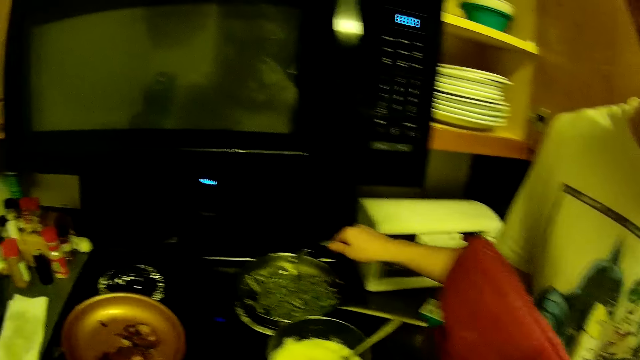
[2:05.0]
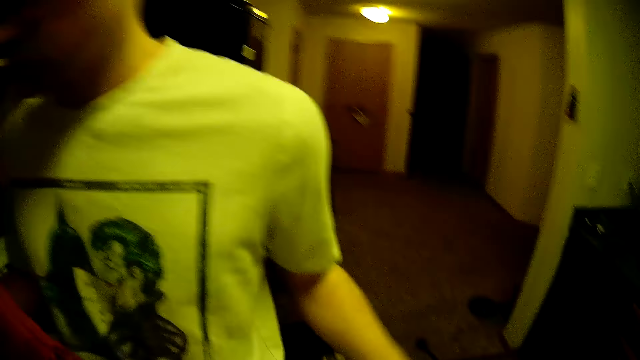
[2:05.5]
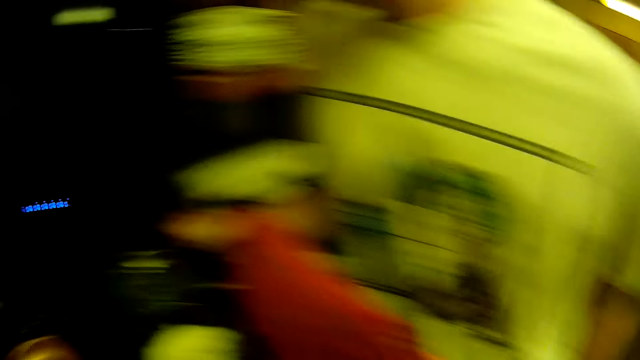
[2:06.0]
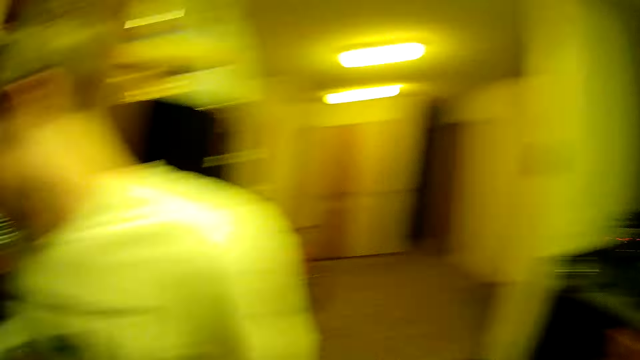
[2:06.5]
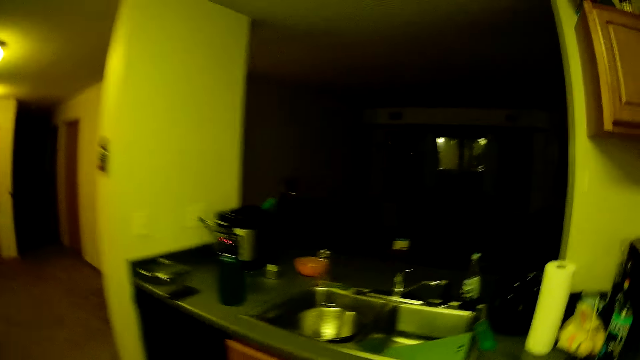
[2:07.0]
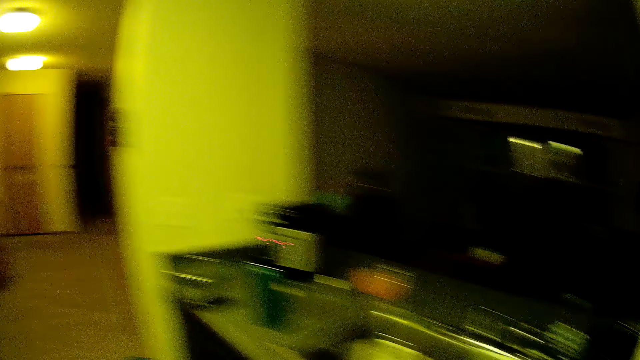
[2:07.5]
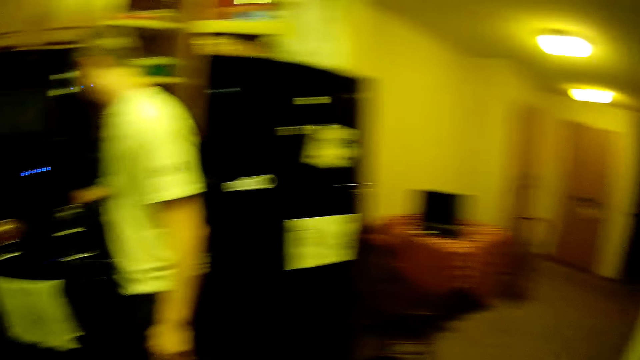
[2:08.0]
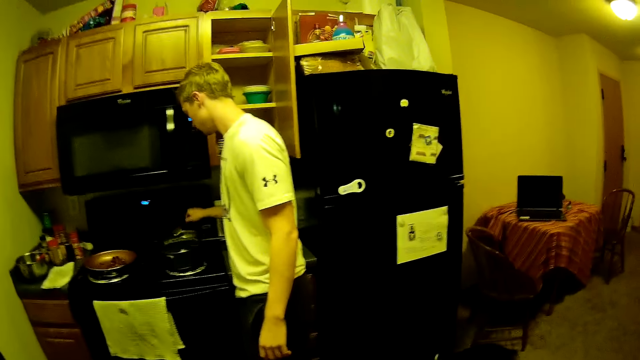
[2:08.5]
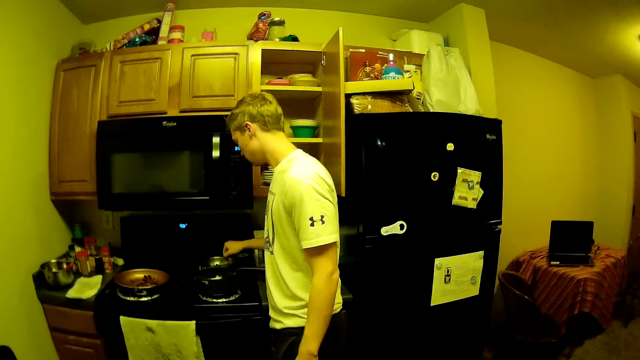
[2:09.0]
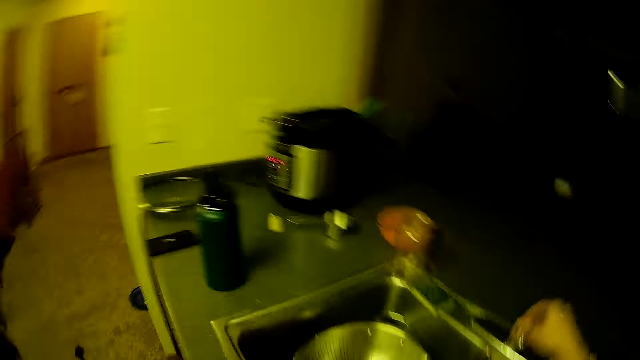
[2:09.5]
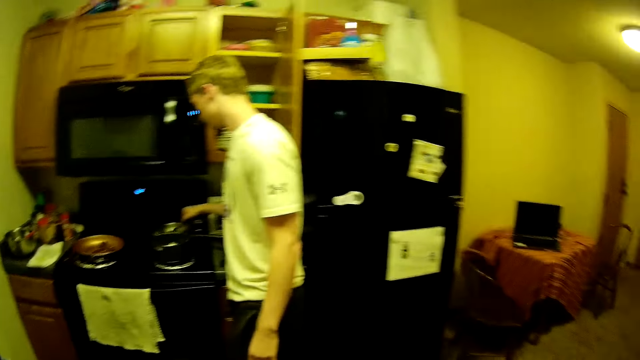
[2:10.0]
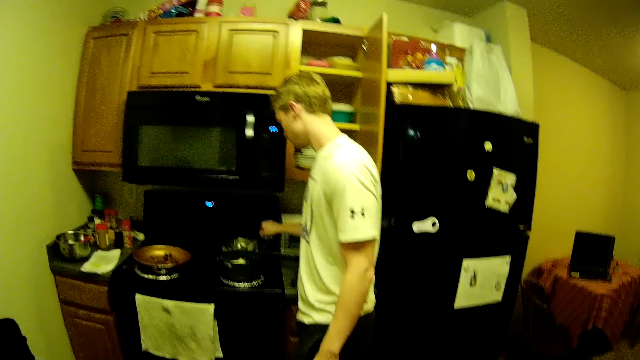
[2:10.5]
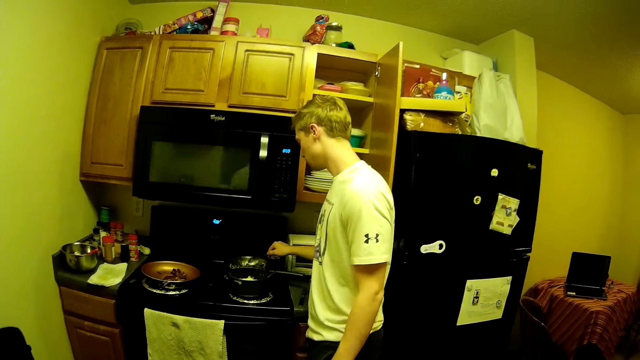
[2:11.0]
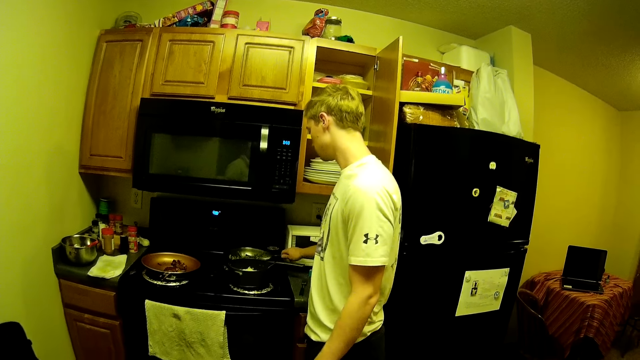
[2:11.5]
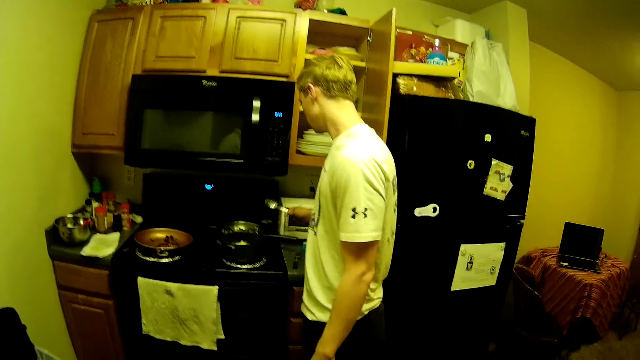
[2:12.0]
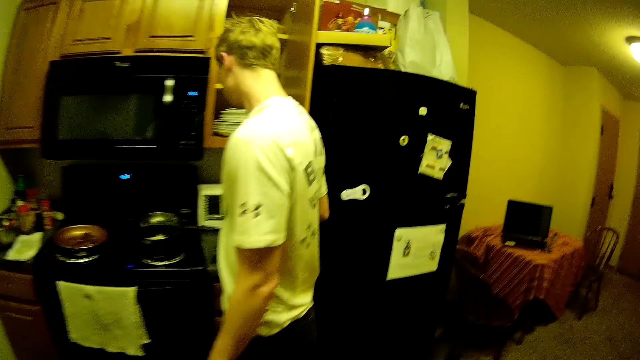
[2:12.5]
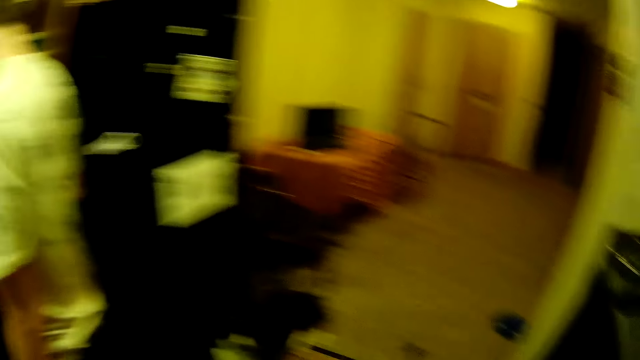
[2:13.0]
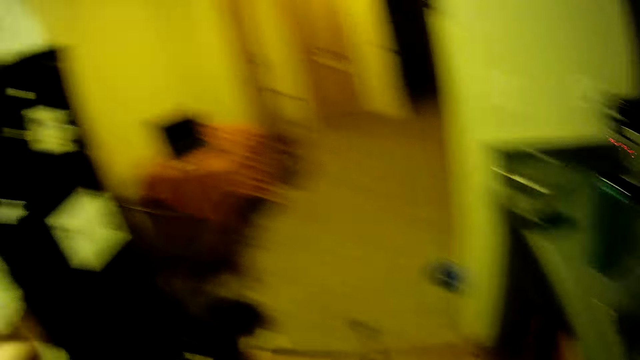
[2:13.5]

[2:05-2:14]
The camera wearer walks around the kitchen. She turns off the tap with her right hand. A man stirs food with a spoon. The man hits the spoon in his right hand on the rim of the frying pan.

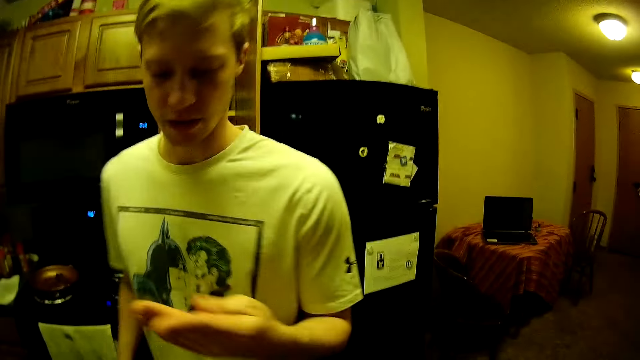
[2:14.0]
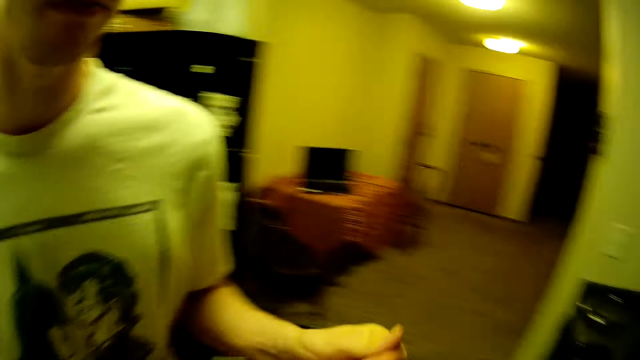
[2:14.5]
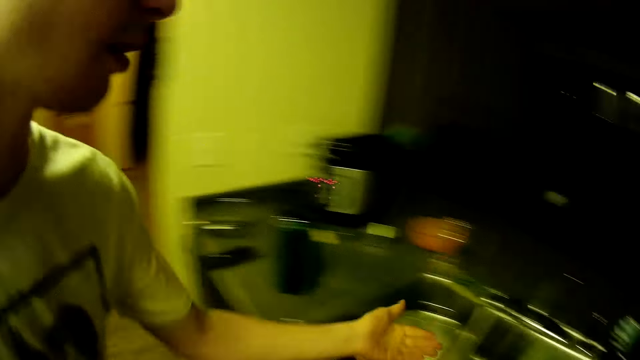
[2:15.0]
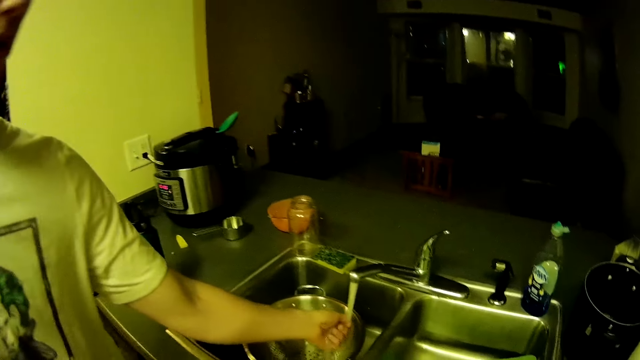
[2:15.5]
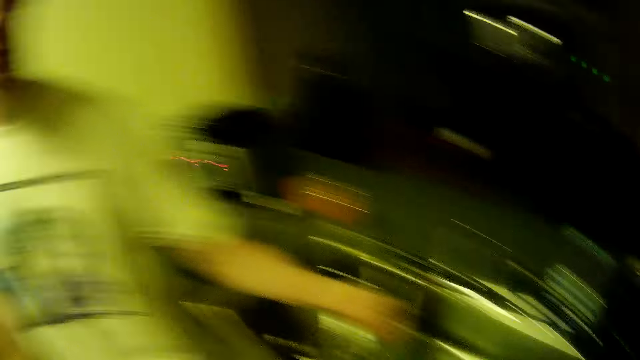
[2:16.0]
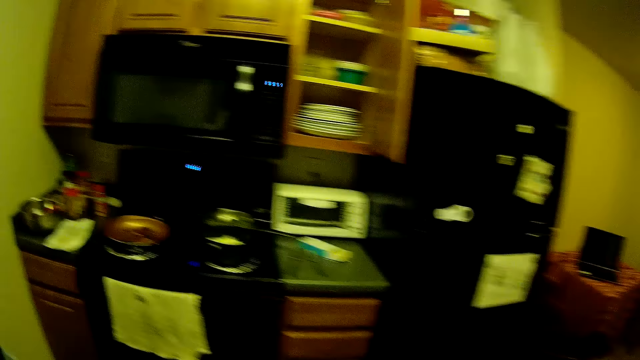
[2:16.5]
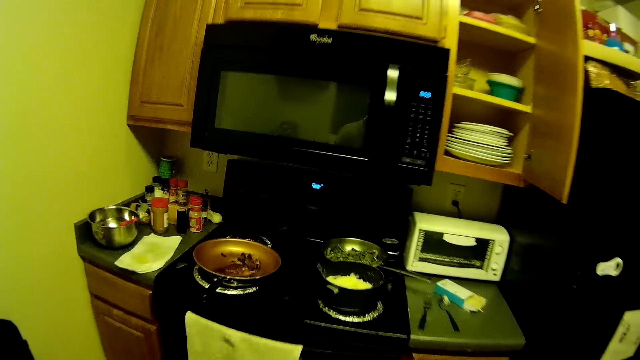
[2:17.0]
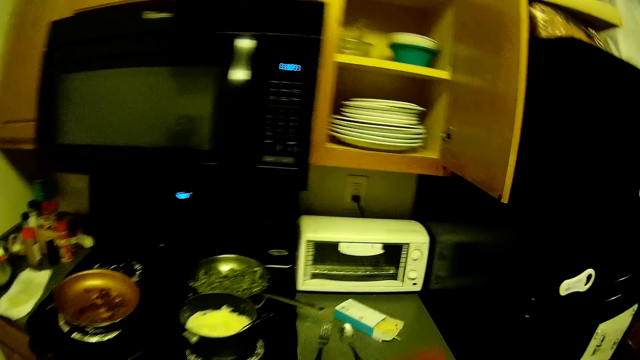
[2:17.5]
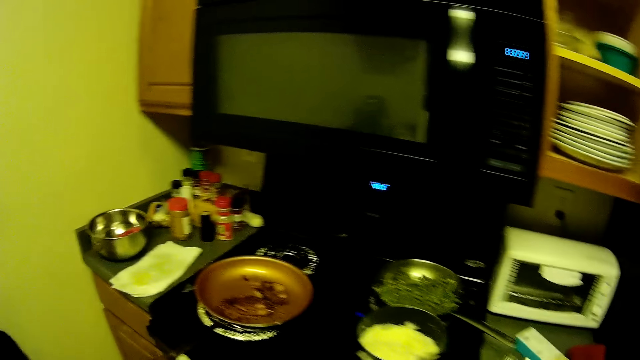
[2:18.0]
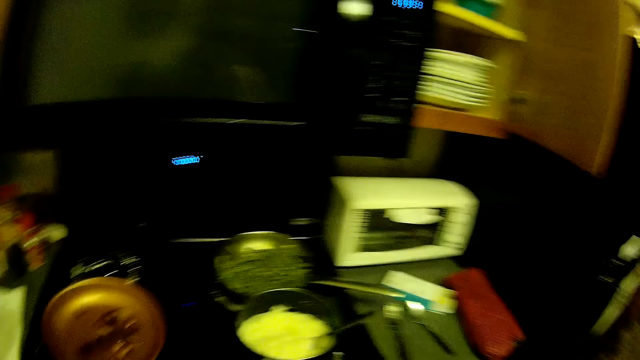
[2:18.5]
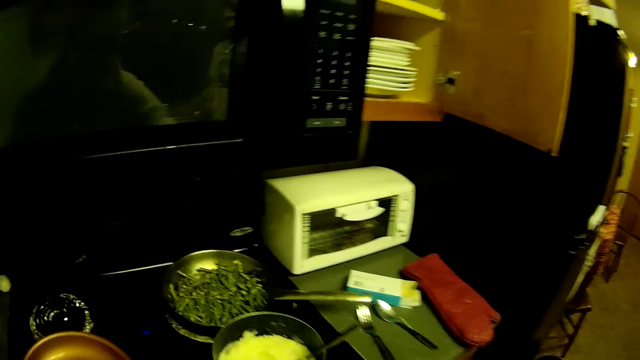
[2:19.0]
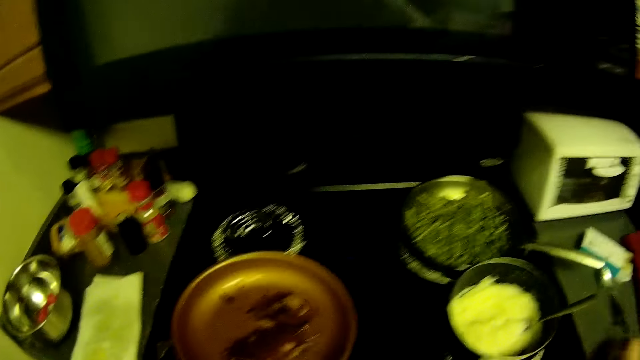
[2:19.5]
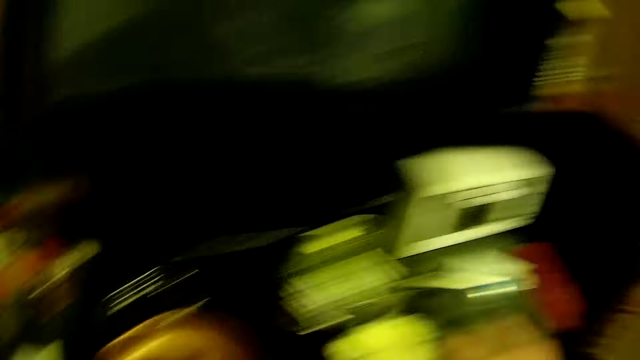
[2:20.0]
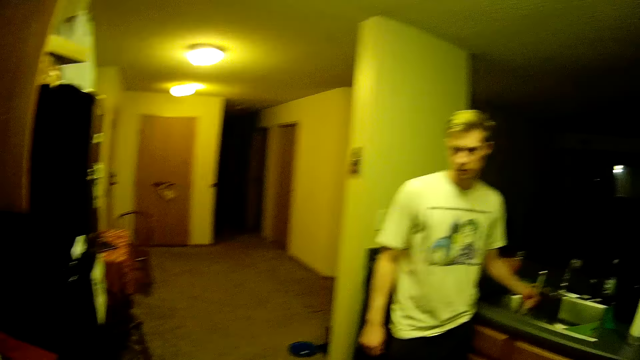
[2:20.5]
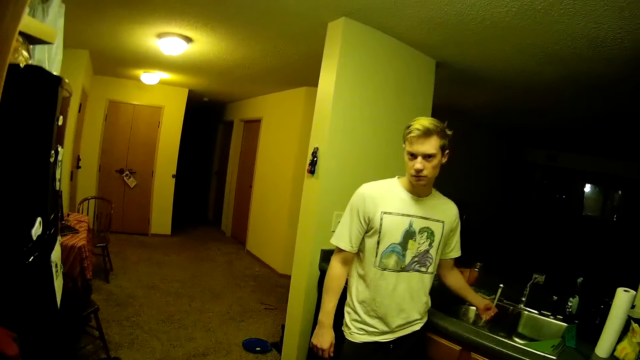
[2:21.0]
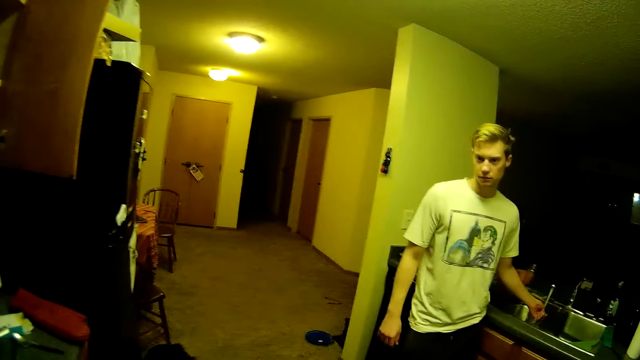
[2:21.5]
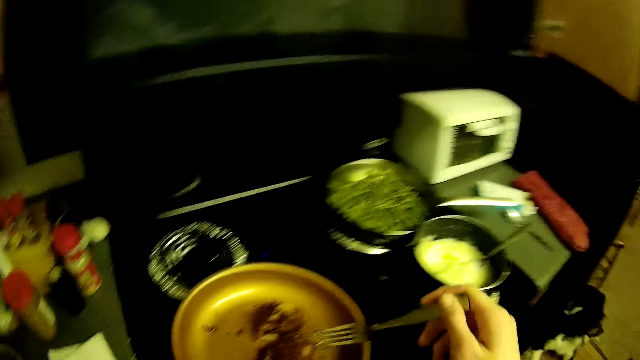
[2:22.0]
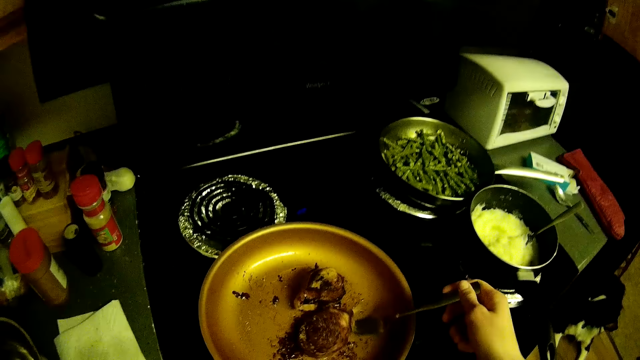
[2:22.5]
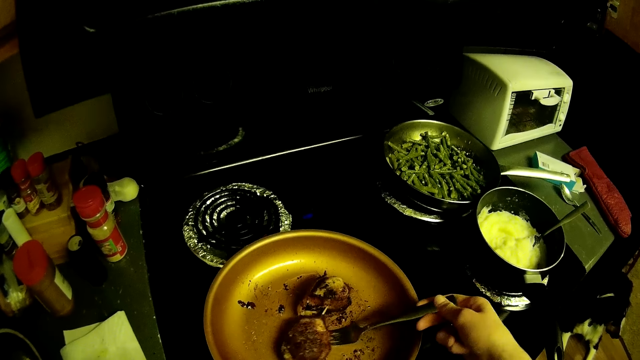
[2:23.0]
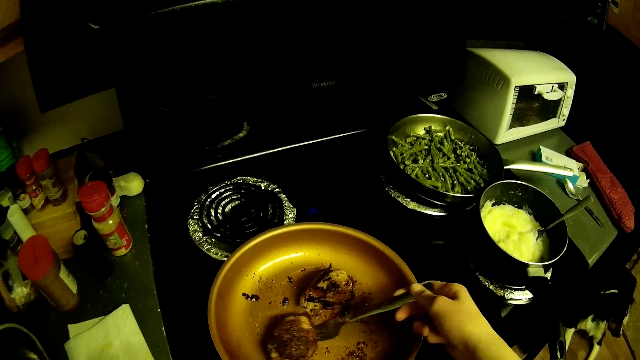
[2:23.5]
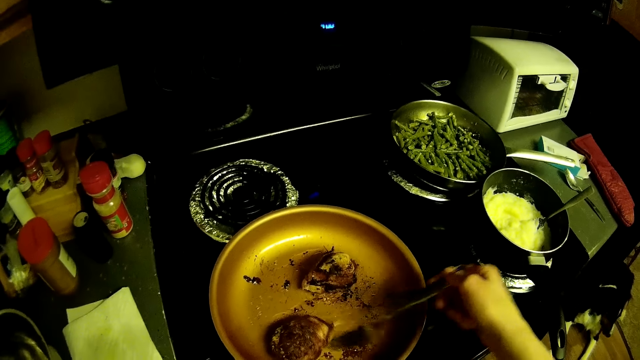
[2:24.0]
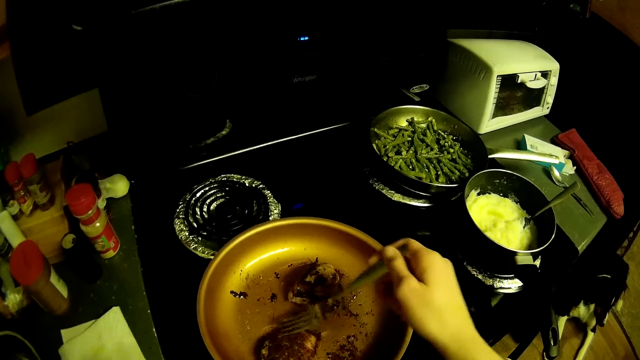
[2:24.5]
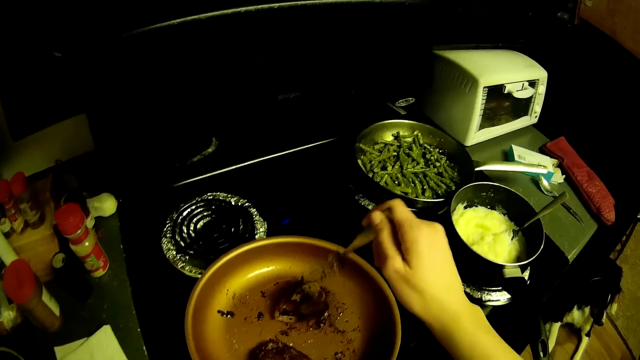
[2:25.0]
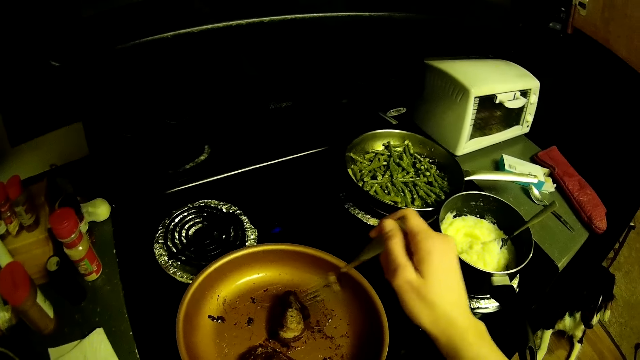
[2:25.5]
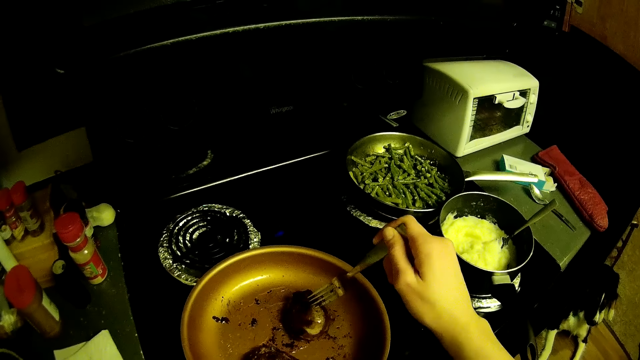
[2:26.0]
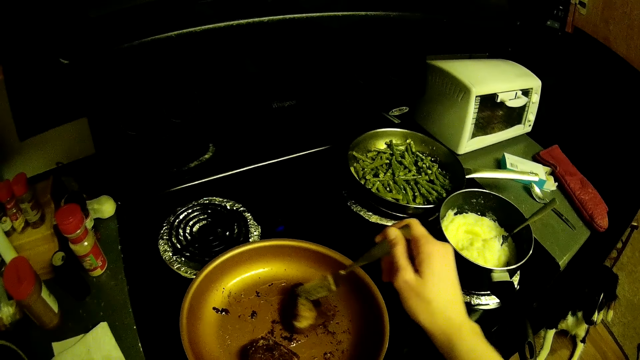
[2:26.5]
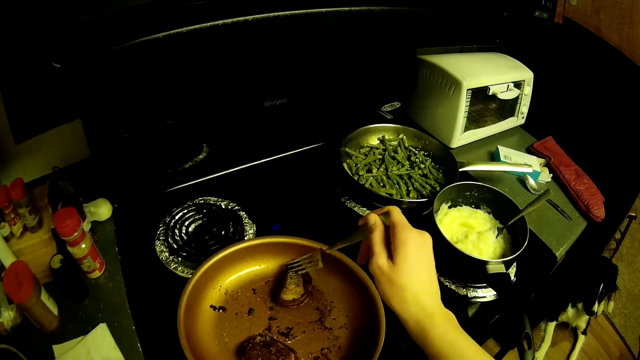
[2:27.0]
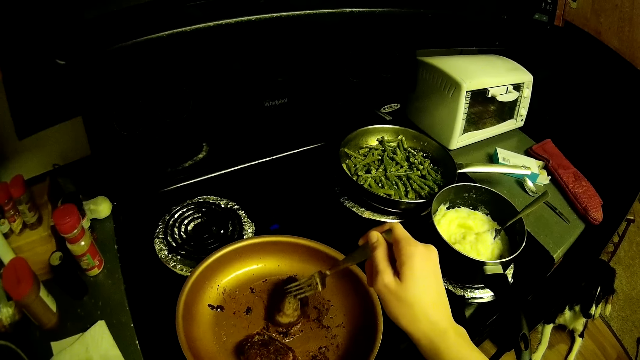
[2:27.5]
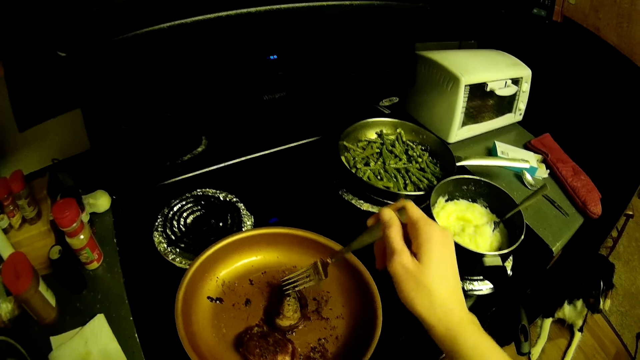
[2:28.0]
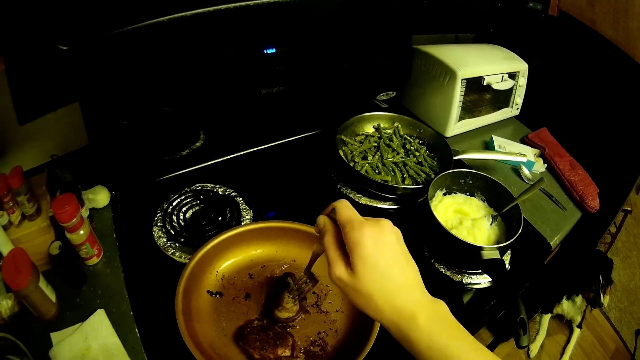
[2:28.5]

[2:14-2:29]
A man rinses his left hand with water from the tap. The camera wearer places the hand glove in her right hand on the countertop. She picks the fork from the countertop with her right hand. She turns the fishes in the frying pan on the cooker with the fork in her right hand.
